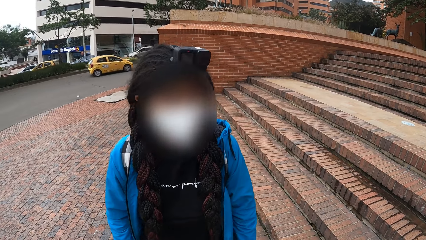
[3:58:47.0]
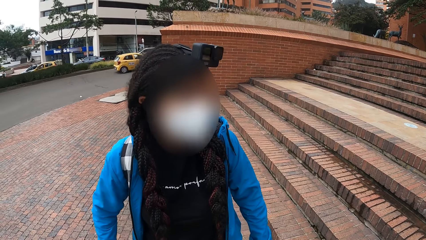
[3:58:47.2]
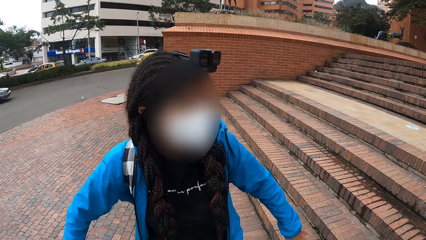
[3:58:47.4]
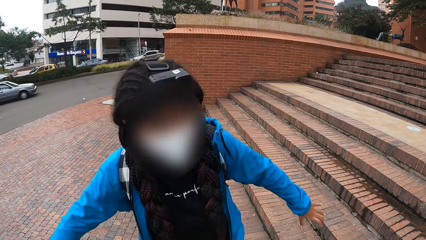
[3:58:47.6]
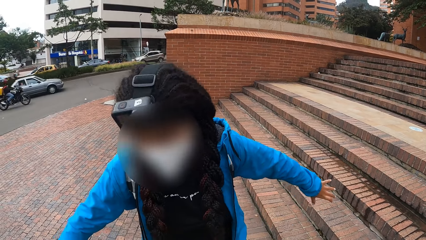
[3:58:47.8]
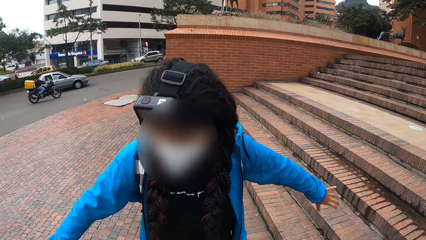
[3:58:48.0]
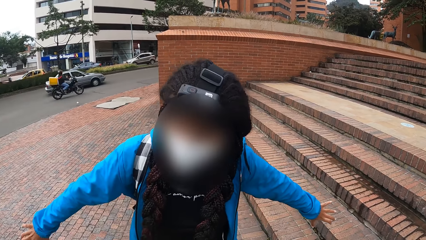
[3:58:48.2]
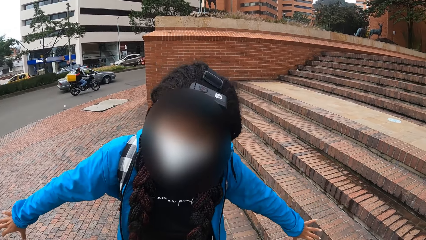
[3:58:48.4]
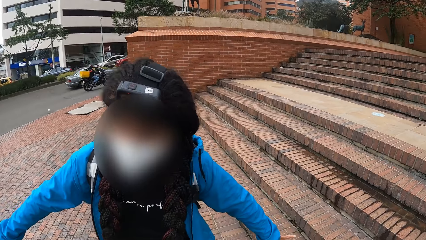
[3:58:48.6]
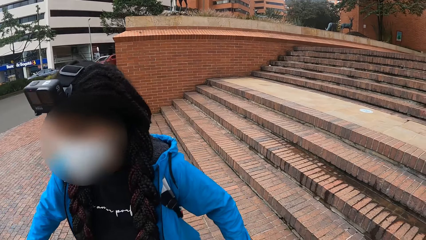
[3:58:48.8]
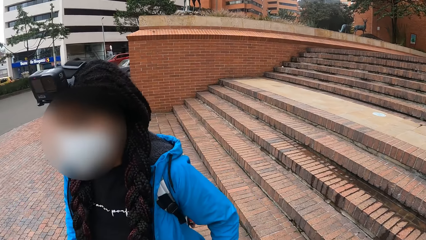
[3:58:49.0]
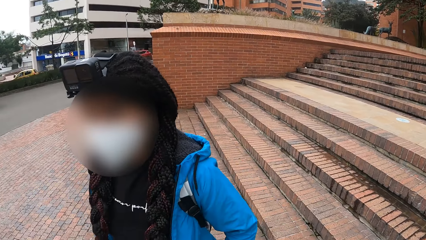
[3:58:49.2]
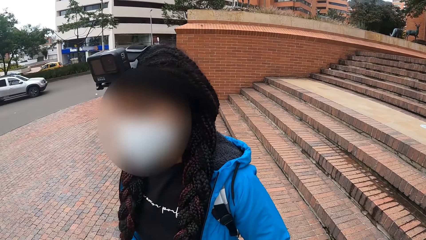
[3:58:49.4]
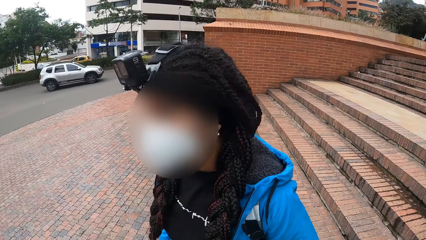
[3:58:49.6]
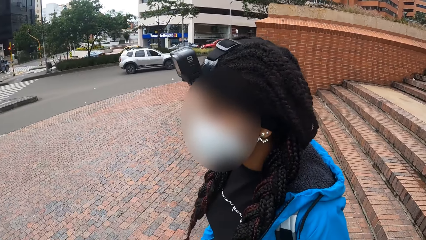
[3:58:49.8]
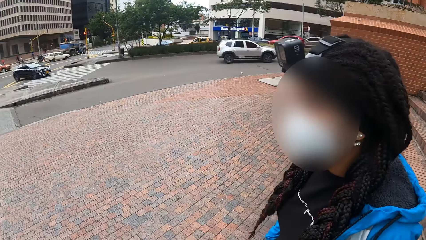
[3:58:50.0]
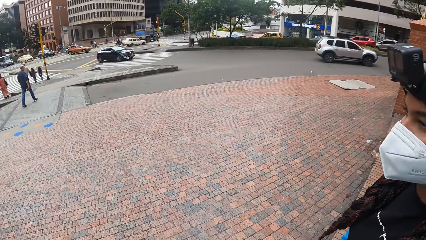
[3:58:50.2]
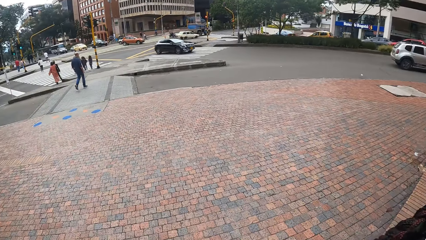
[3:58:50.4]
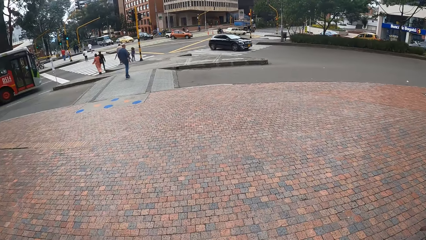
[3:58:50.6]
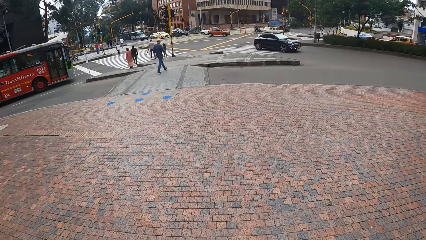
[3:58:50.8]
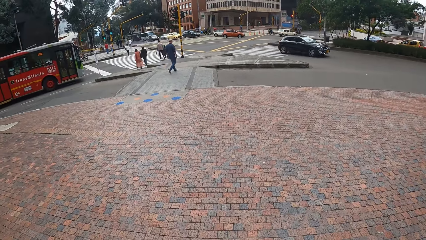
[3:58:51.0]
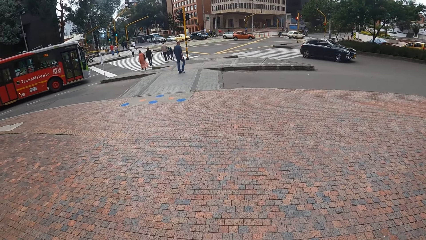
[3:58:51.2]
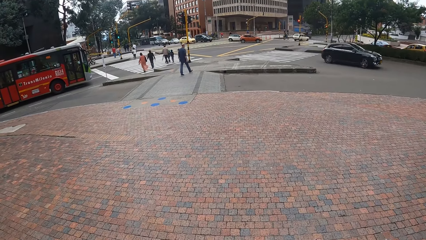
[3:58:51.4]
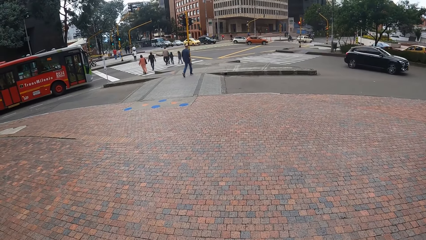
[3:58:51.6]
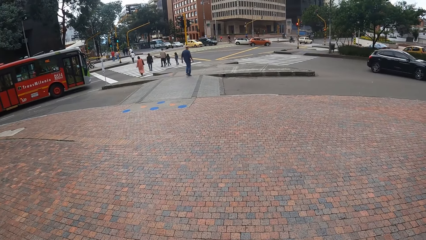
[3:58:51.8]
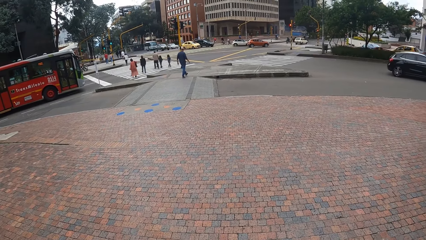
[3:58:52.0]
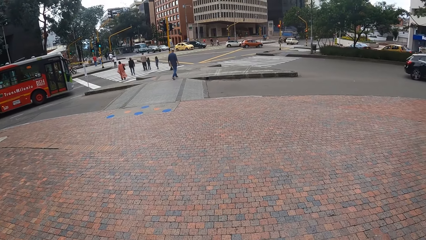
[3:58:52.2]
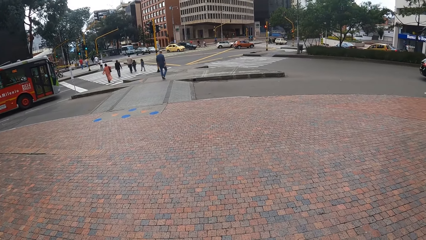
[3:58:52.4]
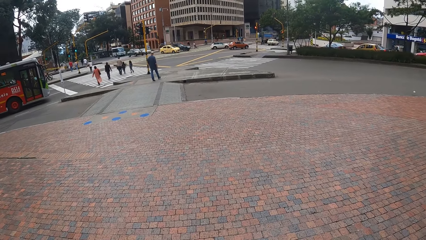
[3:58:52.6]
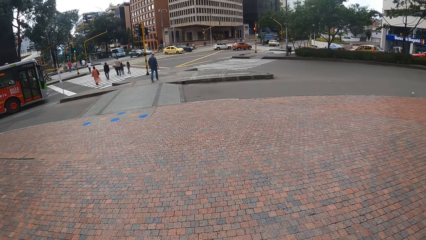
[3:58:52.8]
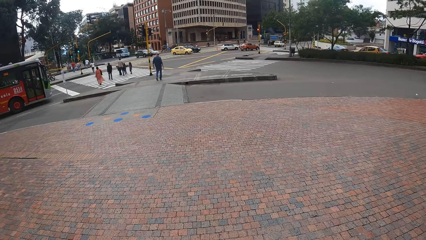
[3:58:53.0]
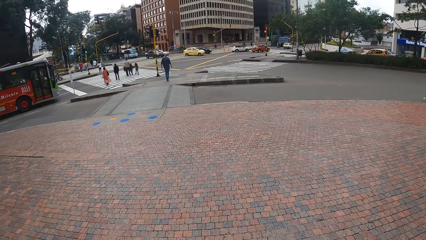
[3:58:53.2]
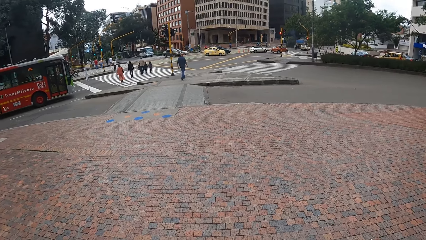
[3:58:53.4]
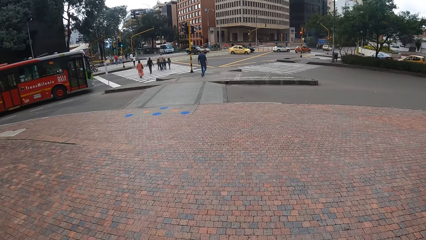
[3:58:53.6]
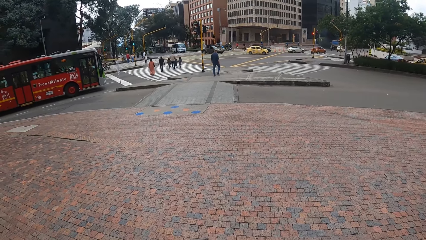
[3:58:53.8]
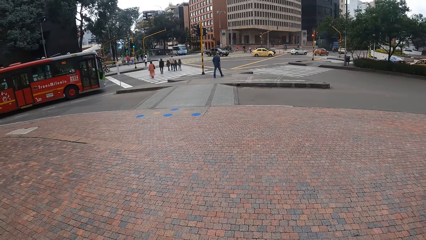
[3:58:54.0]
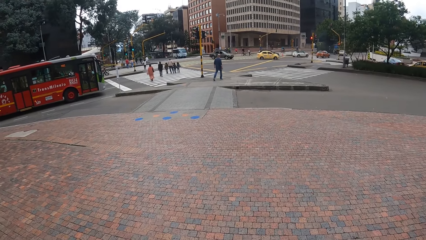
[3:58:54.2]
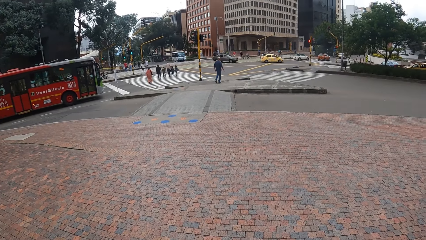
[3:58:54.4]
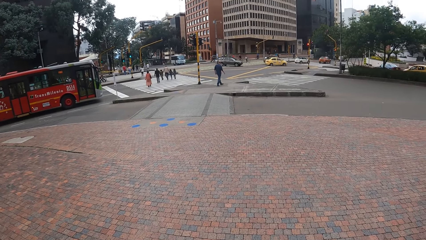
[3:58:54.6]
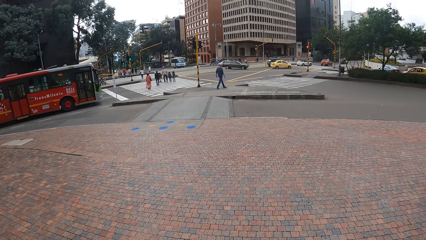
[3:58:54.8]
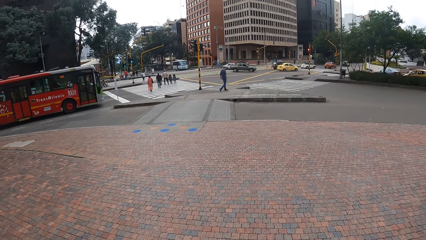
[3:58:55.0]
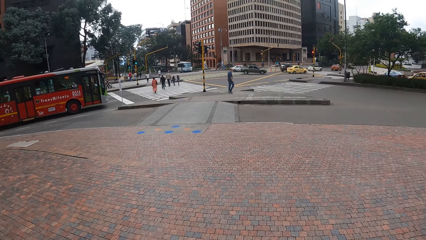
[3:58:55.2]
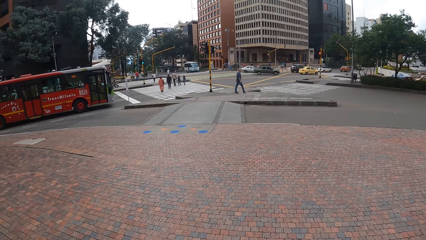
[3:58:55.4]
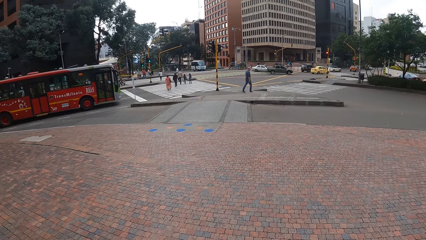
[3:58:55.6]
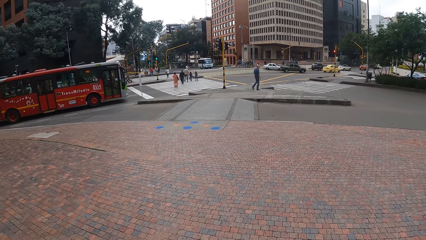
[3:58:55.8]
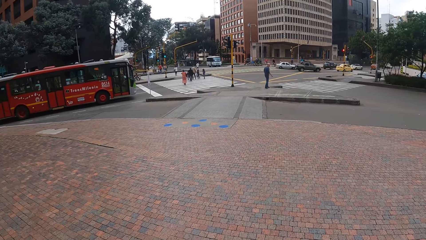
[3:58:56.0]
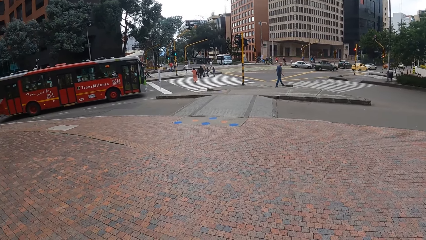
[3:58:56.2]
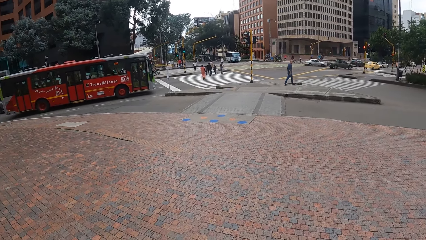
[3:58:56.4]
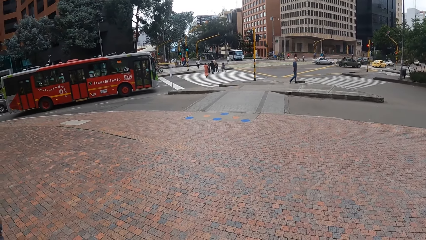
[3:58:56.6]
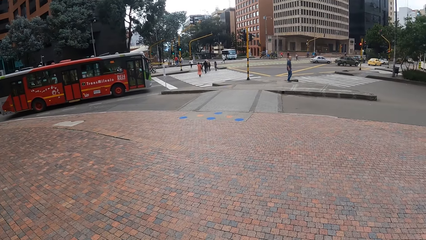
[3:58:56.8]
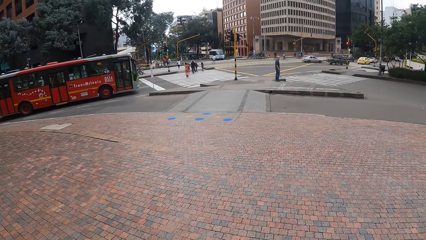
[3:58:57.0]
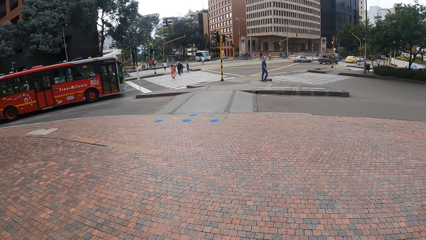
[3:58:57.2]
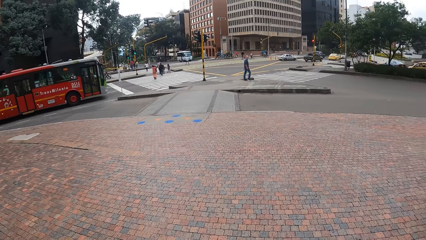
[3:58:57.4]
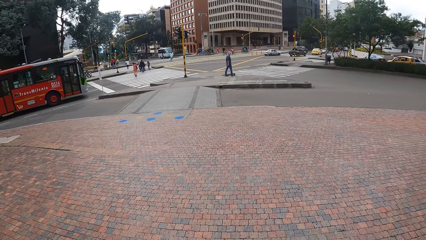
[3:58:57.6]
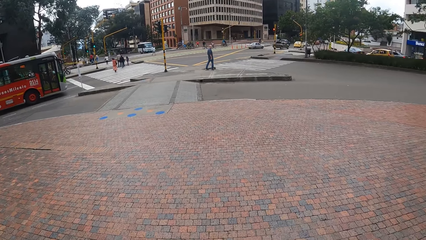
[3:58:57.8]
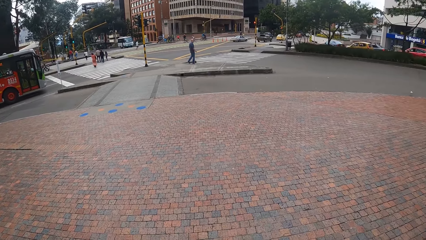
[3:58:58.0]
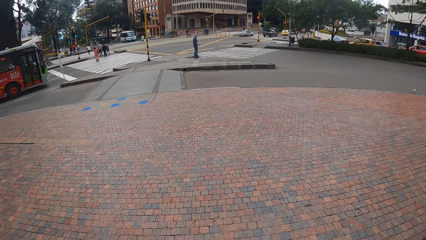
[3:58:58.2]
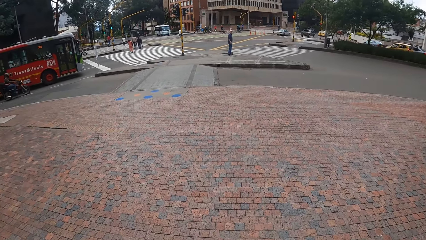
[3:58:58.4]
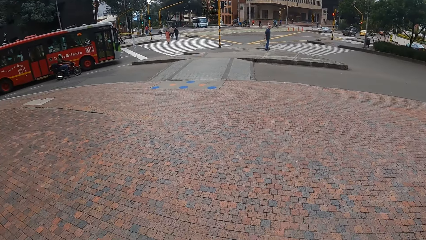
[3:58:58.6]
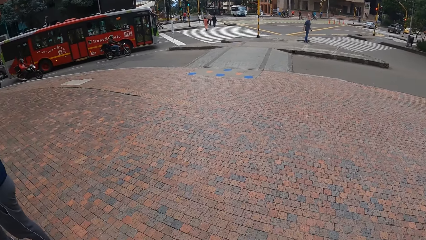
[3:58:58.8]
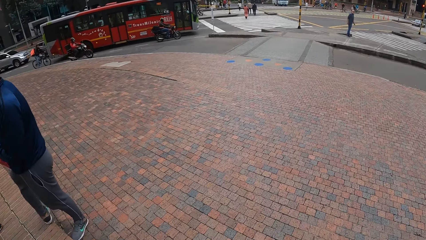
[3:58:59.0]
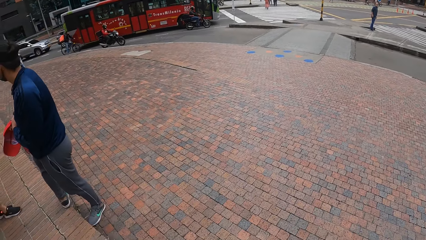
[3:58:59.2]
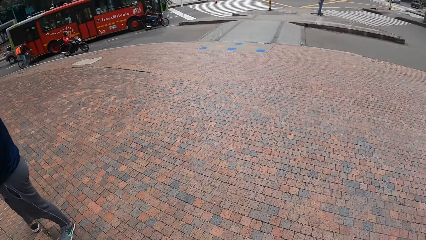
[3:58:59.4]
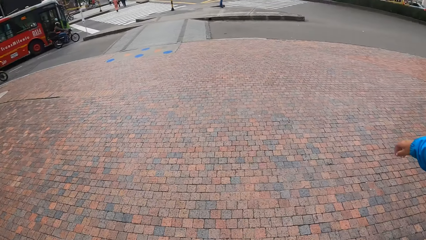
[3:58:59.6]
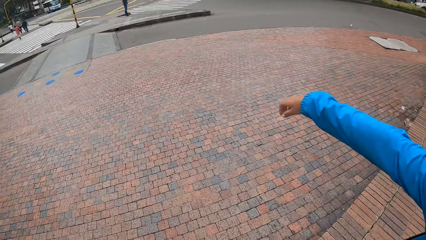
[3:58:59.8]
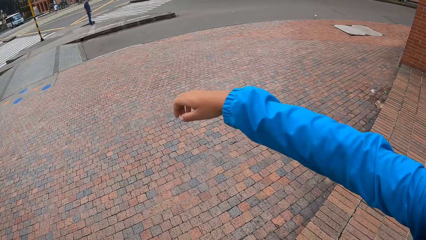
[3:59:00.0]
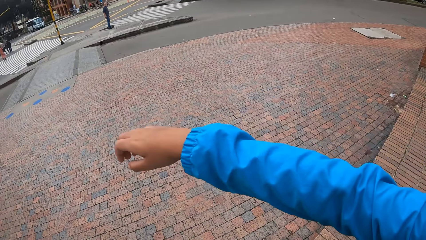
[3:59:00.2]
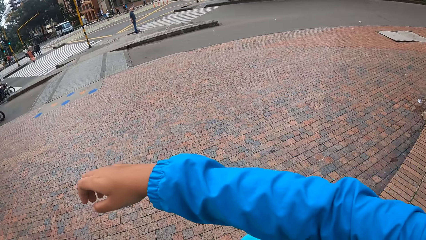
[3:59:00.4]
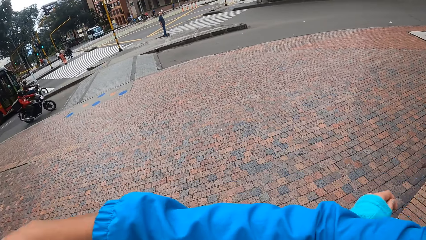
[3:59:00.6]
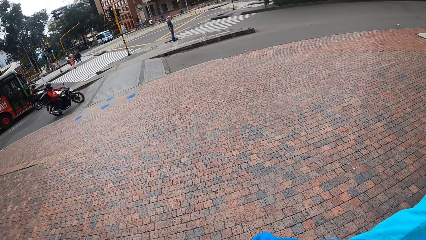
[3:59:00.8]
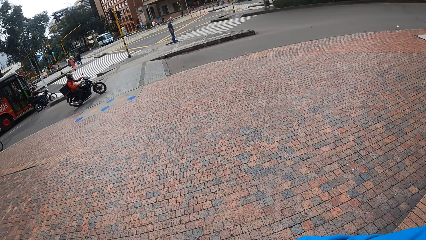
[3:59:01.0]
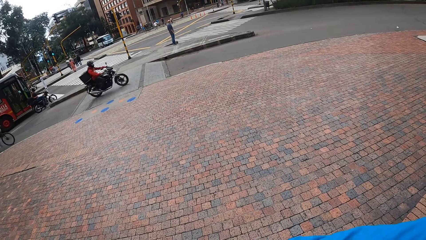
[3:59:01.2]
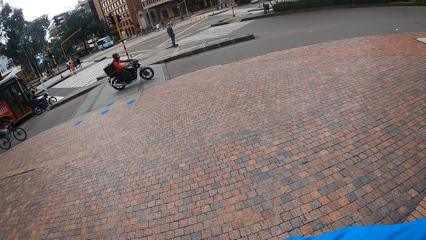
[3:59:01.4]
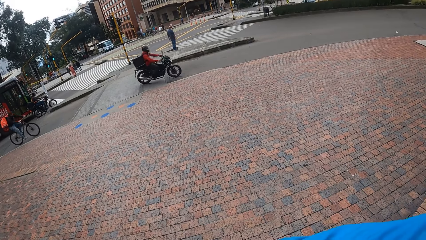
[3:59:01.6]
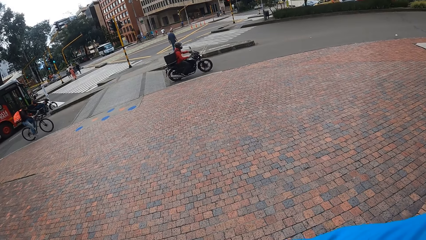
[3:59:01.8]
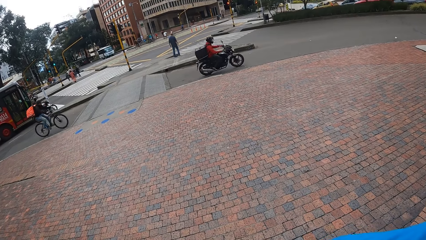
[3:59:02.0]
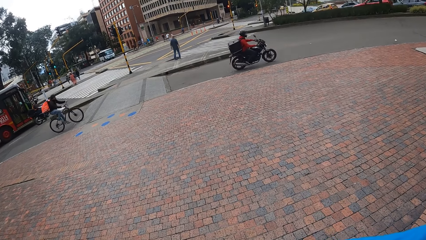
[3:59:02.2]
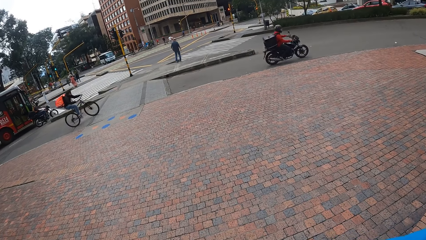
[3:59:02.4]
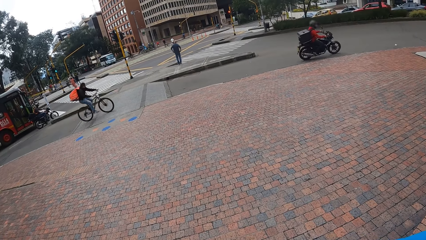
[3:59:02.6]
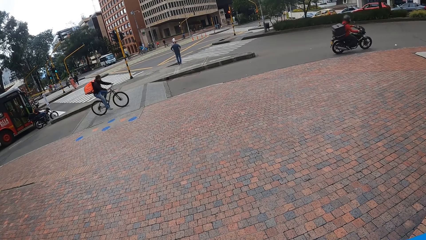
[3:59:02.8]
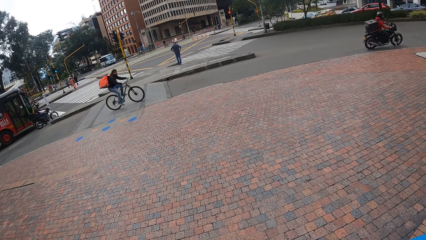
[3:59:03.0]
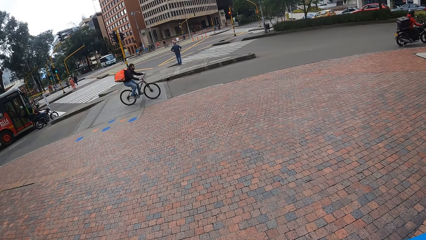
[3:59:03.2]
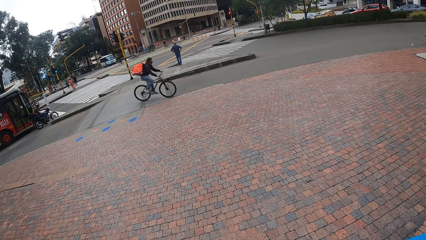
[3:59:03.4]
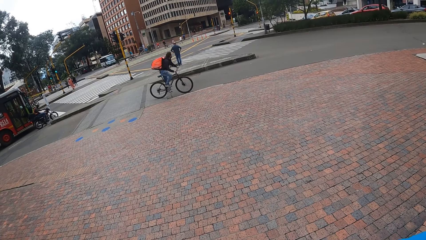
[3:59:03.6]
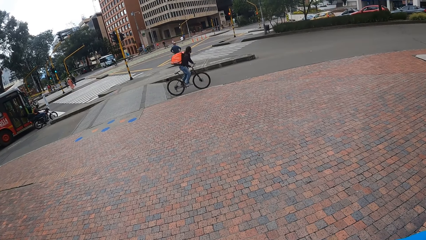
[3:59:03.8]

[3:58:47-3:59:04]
The camera wearer looks across the road. They hug a woman.
